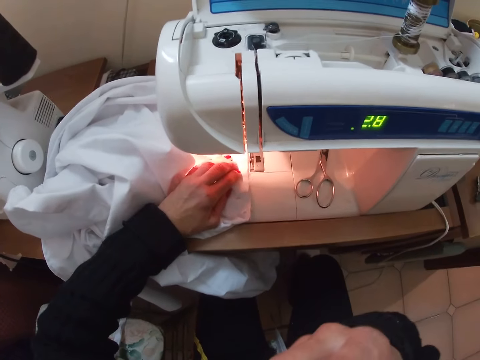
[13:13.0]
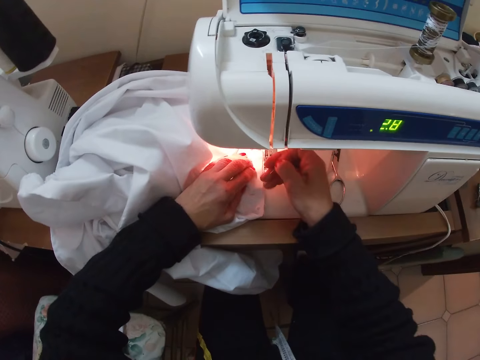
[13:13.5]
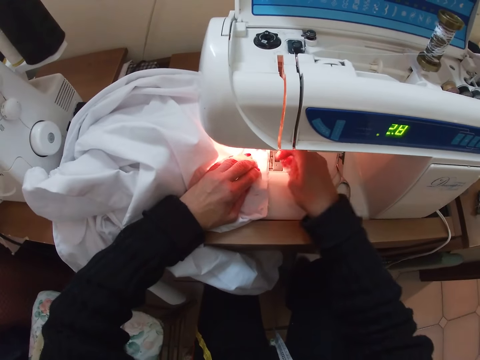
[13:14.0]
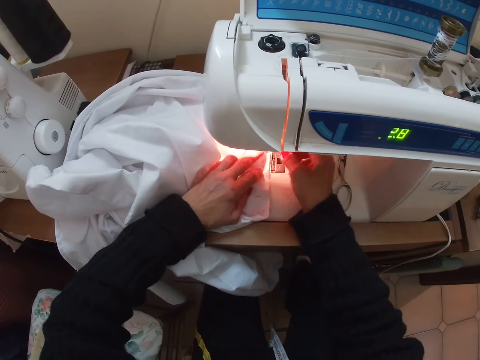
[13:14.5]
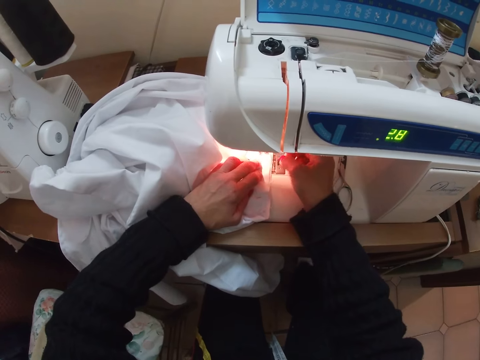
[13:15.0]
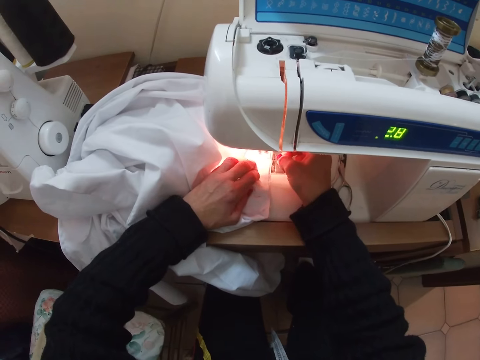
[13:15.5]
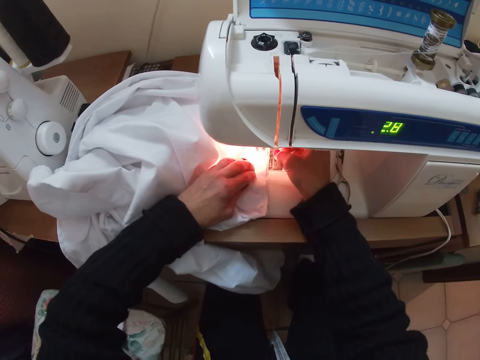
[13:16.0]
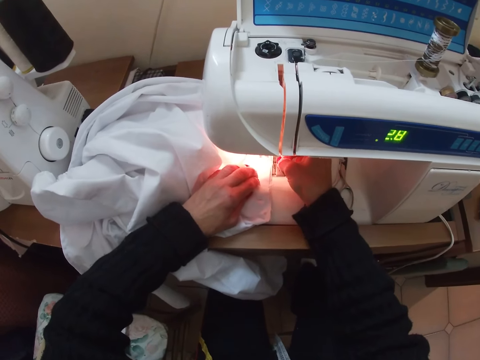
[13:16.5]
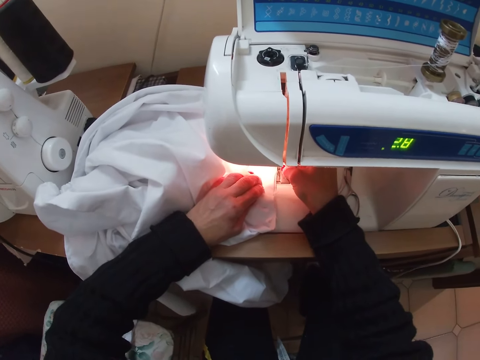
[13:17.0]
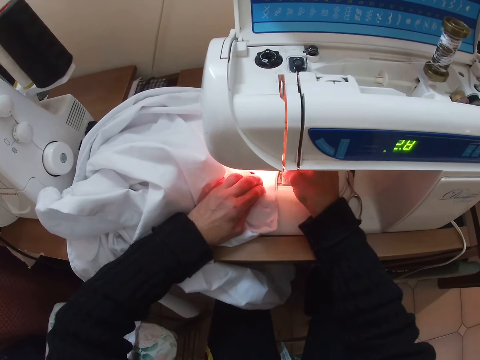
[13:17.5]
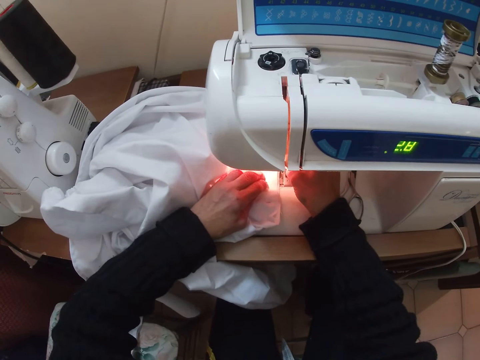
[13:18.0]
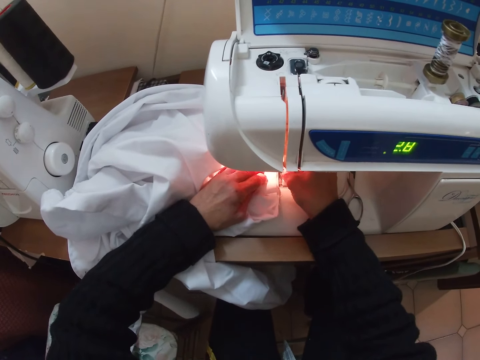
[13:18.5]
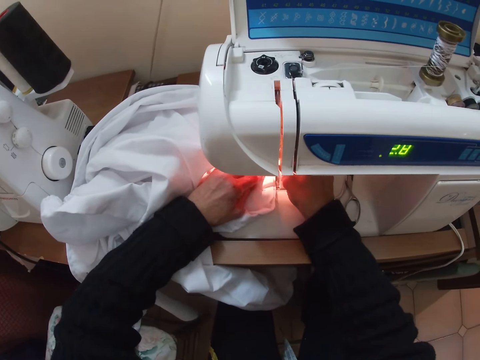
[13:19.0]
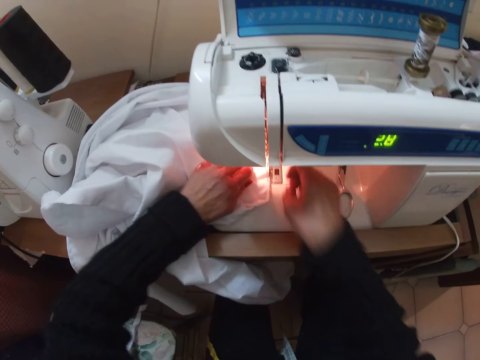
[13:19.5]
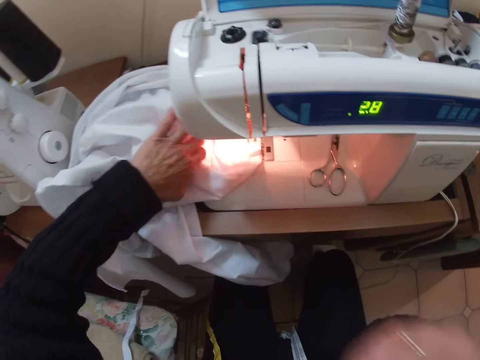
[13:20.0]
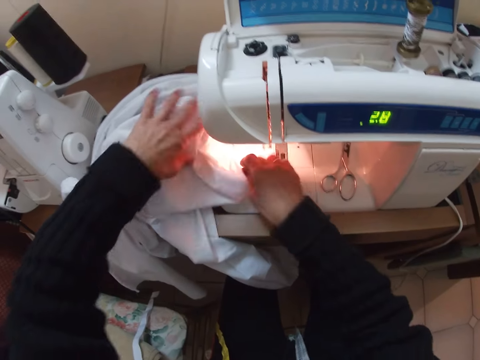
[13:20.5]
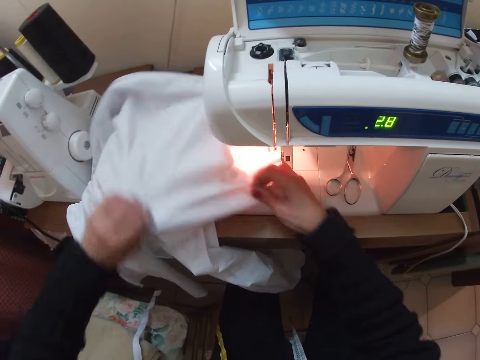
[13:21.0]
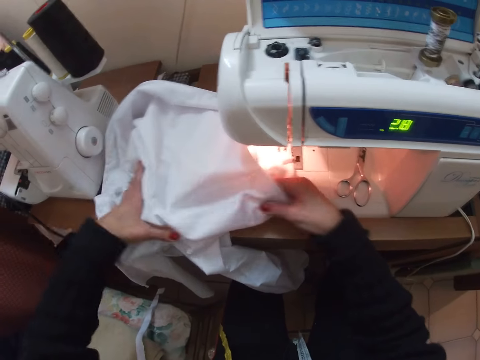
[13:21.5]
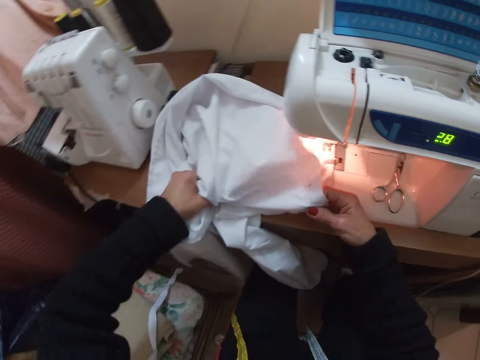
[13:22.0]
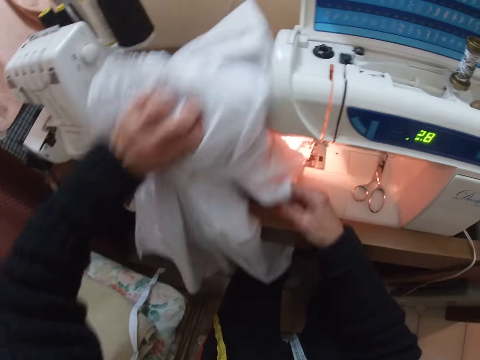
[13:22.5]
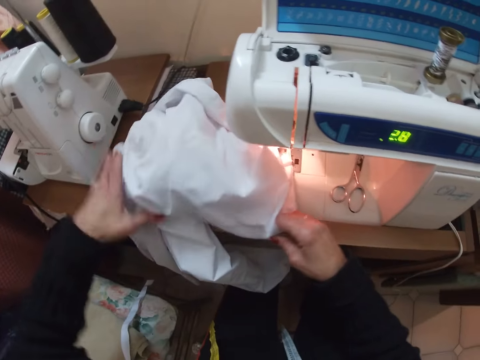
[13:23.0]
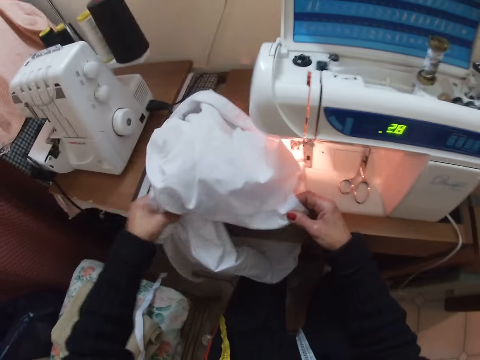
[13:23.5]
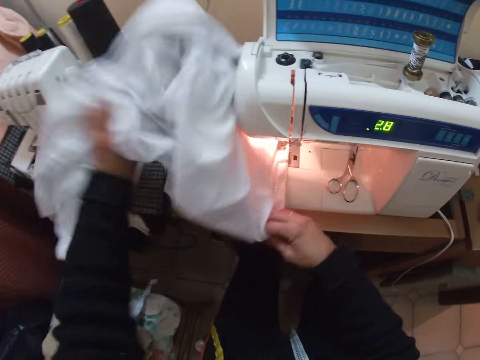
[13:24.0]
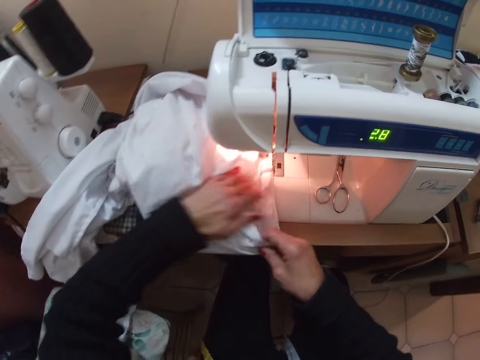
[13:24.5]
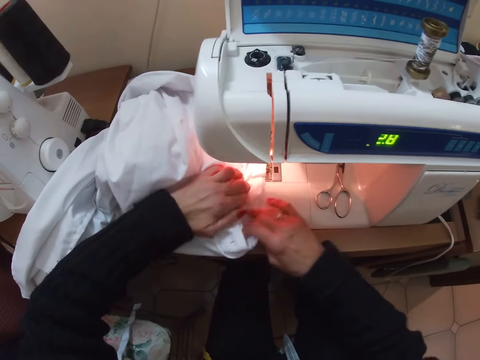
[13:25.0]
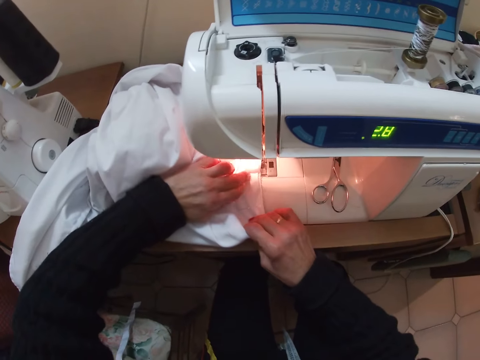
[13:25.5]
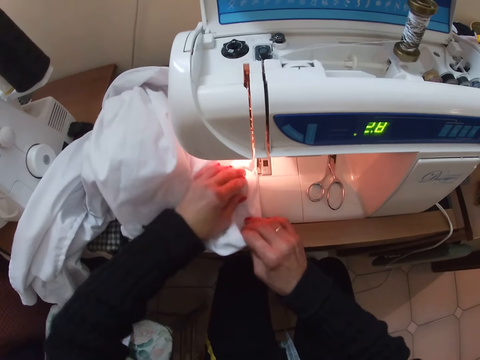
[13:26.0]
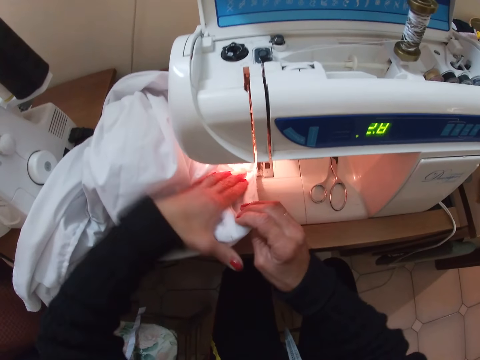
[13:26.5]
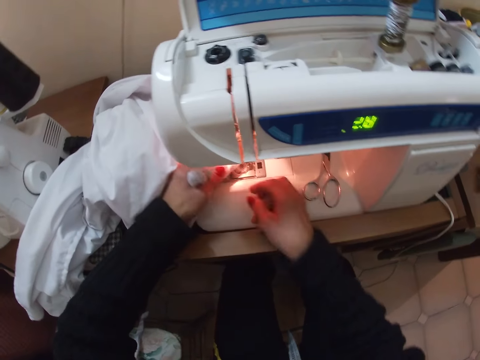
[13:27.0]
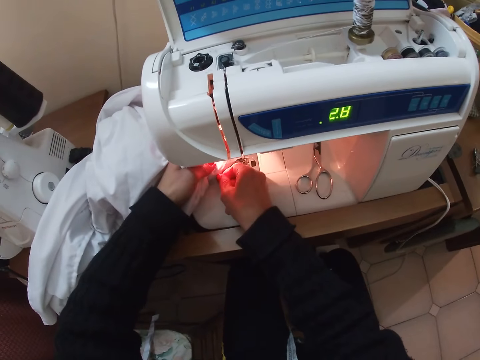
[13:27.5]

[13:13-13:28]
The camera wearer puts the right hand in her mouth. She removes her right hand with a pin from her mouth. She adjusts the edges of the cloth with the pin in her right hand. She sews the cloth with the machine. She puts her right hand with the pin in her mouth. She removes the hand from her mouth. She adjusts the edges of the cloth with both hands. She picks the cloth up with her left hand. She drops the cloth with her left hand. She picks the cloth up with her left hand. She drops the cloth with her left hand. She adjusts the edges of the cloth with both hands. She puts her hand underneath the cloth.

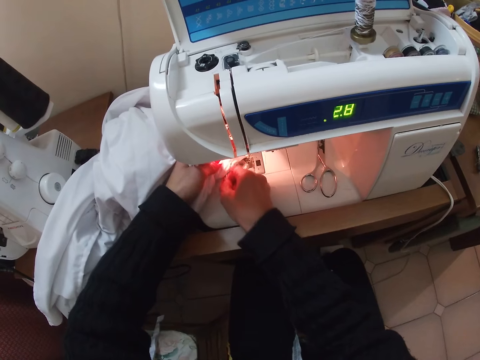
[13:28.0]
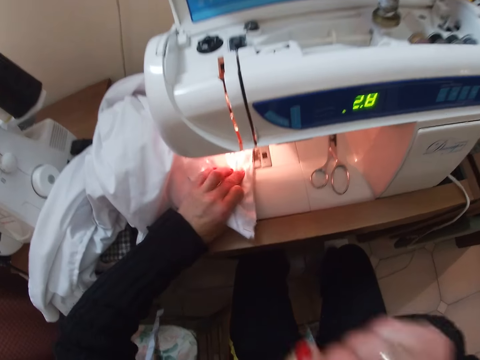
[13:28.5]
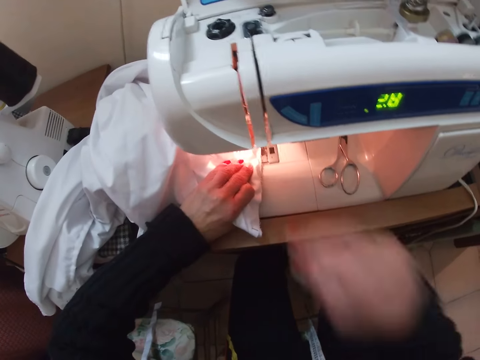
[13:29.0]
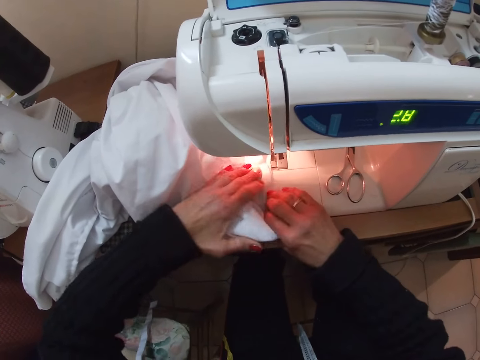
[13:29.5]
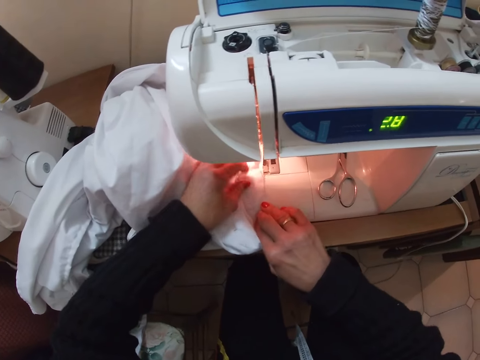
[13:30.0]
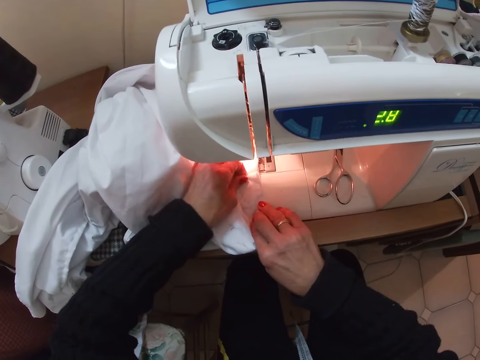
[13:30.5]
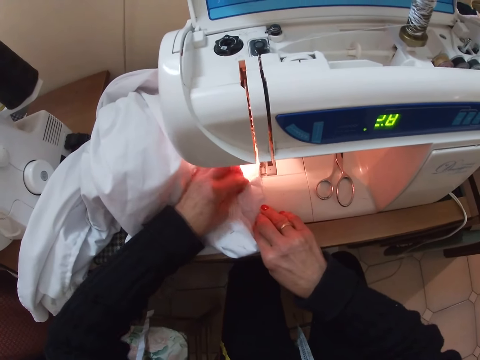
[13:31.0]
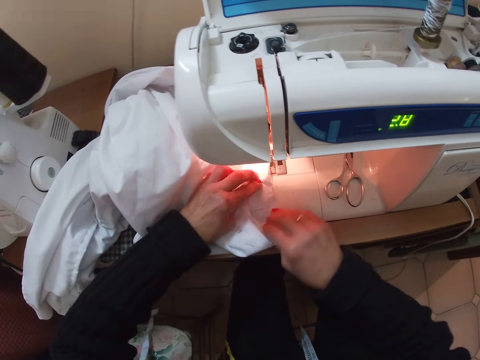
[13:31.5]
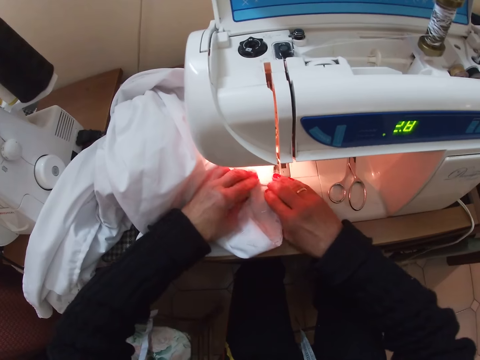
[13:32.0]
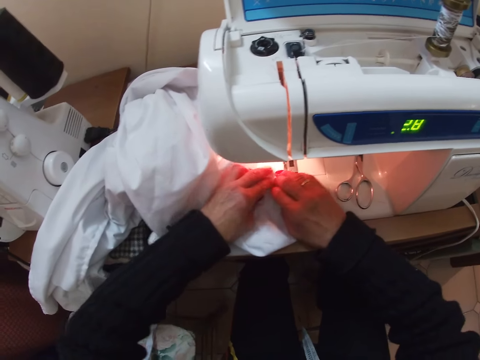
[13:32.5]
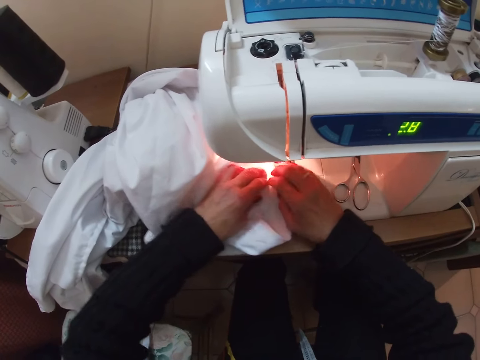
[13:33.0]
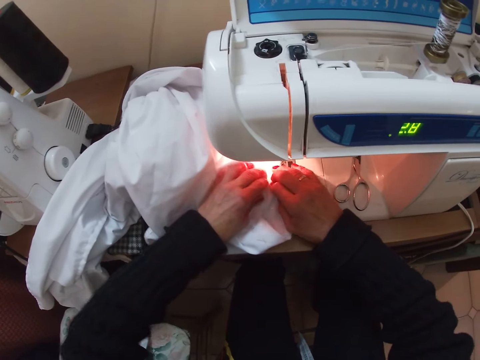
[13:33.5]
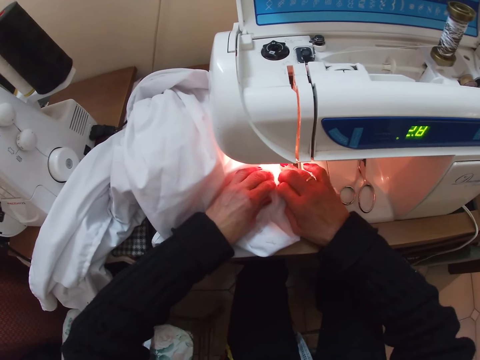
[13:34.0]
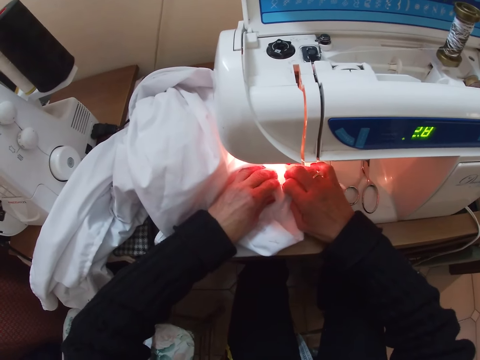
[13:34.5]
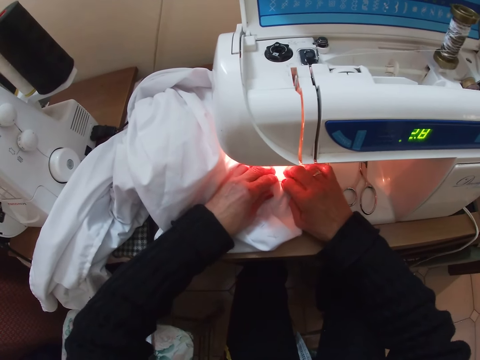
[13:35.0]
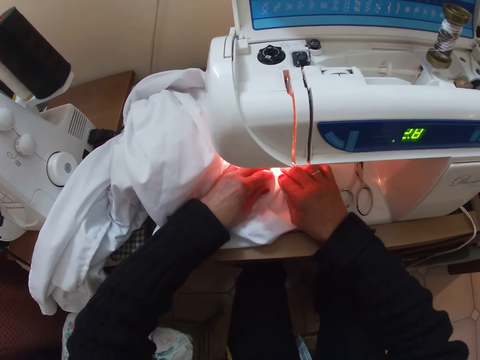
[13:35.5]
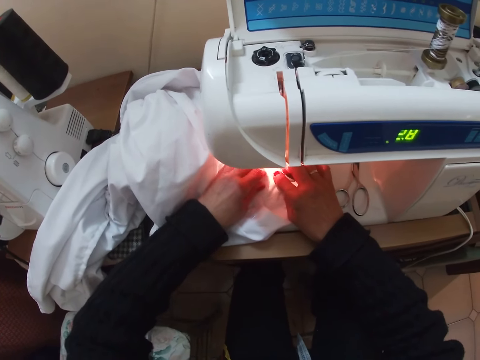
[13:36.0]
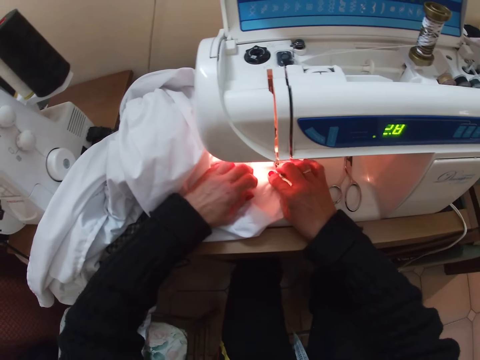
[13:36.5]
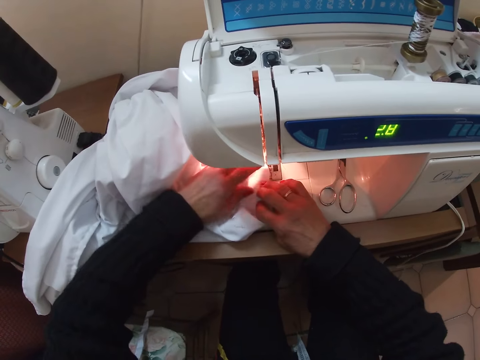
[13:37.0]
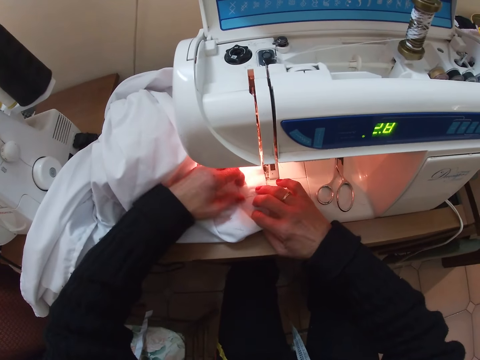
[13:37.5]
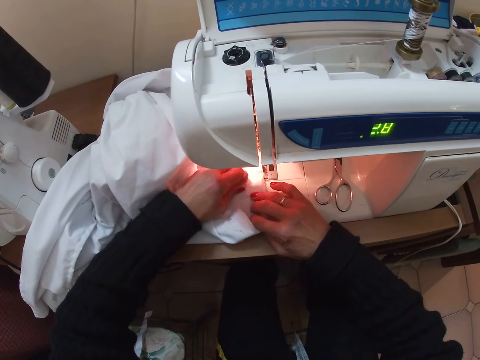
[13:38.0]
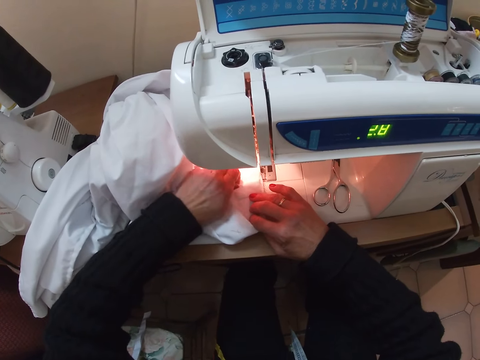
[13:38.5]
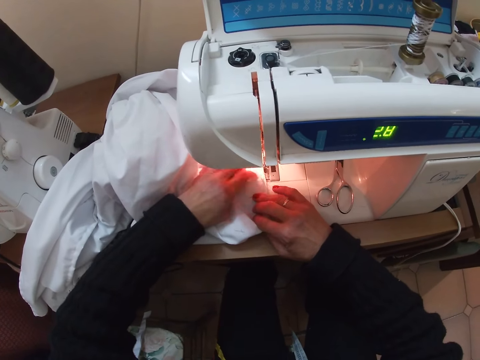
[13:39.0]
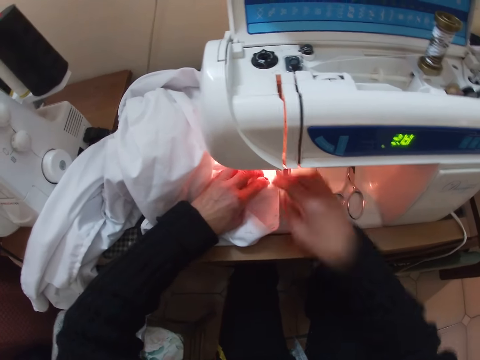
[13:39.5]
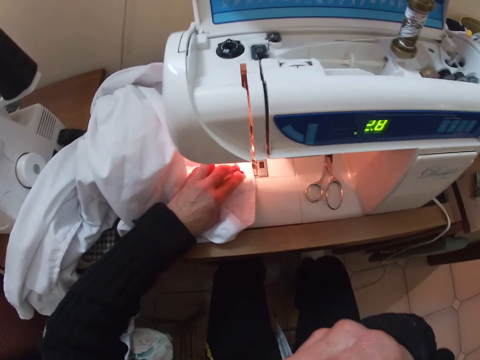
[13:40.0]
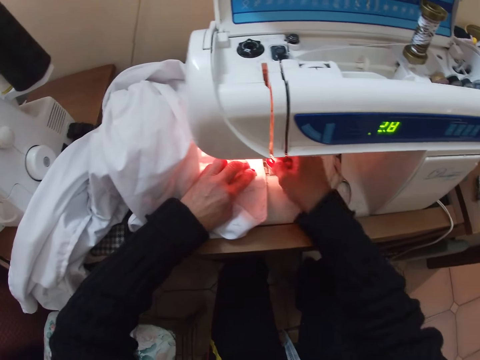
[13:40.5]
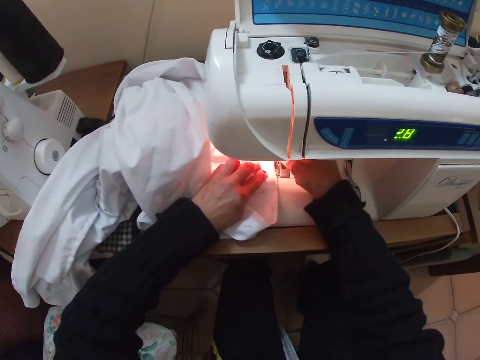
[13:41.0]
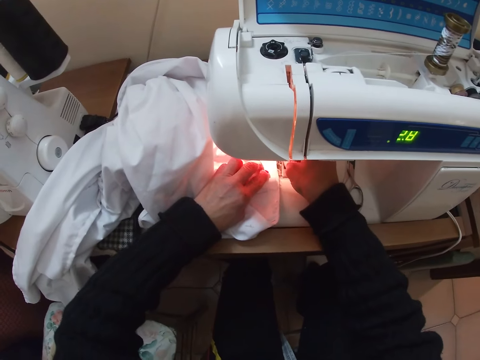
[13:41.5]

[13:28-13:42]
The camera wearer removes her hand from underneath the cloth. She puts her right hand with a pin in her mouth. She removes the hand from her mouth. She adjusts the edges of the cloth with both hands. She sews the cloth with the machine. She puts her right hand in her mouth. She removes the hand from her mouth with the pin. She adjusts the cloth with the pin in her hand.
